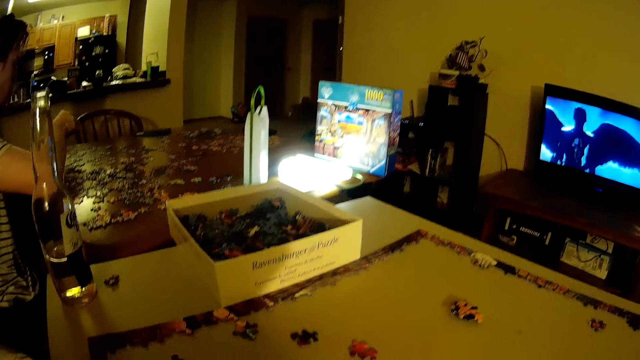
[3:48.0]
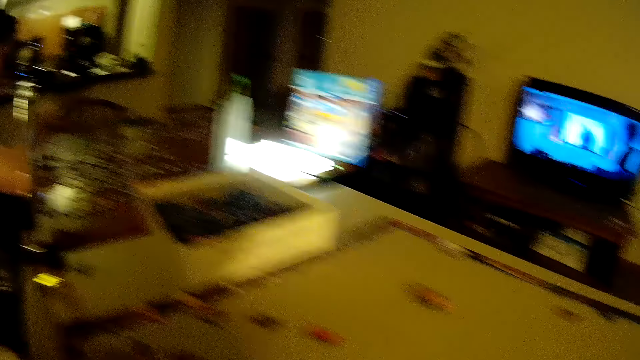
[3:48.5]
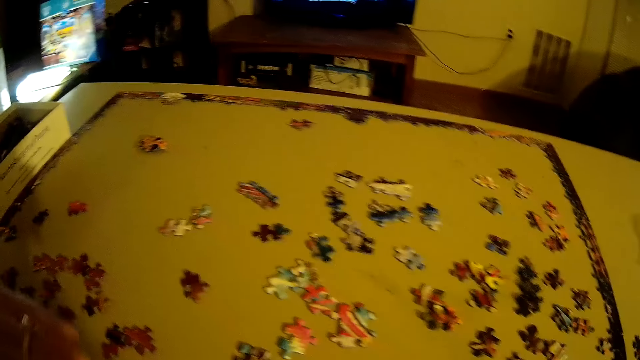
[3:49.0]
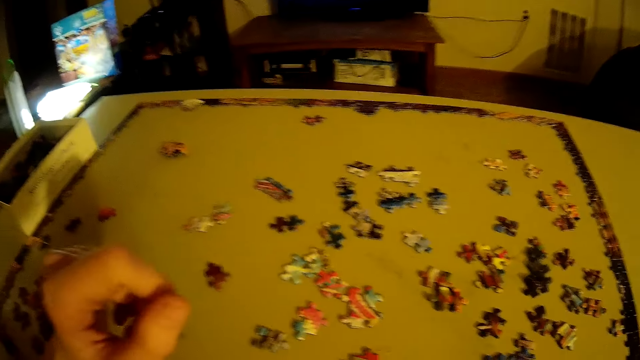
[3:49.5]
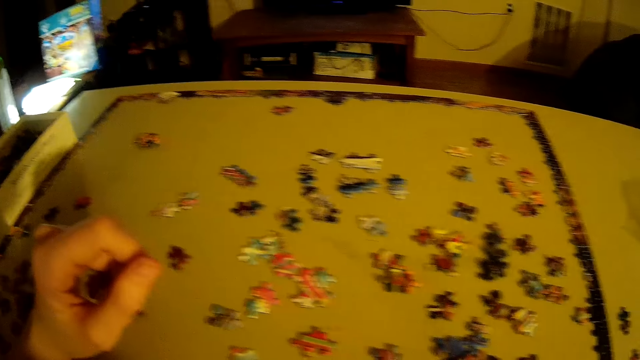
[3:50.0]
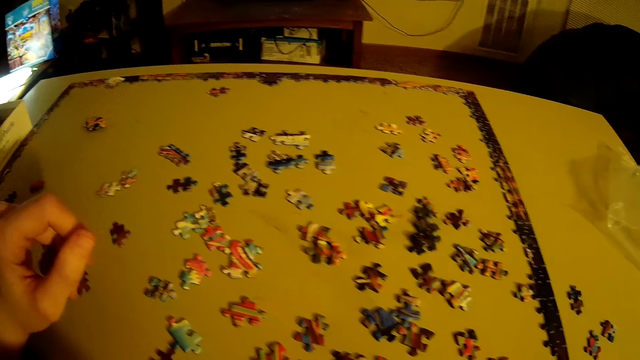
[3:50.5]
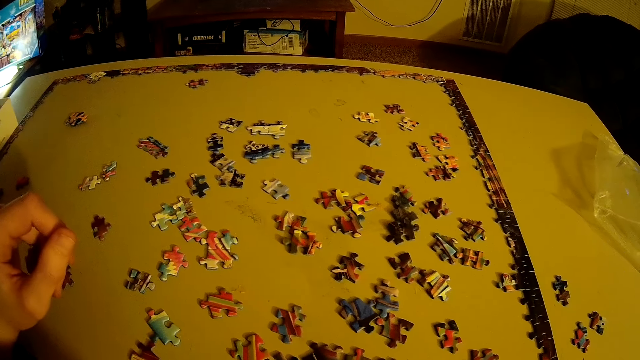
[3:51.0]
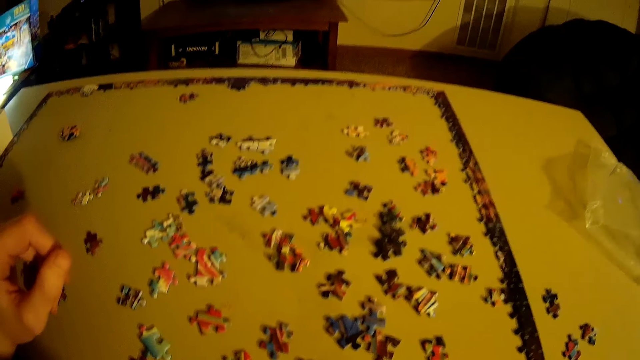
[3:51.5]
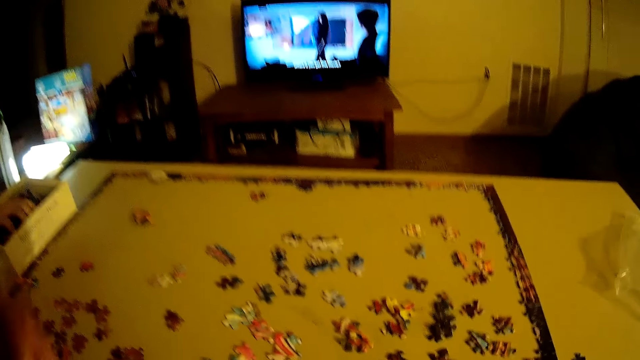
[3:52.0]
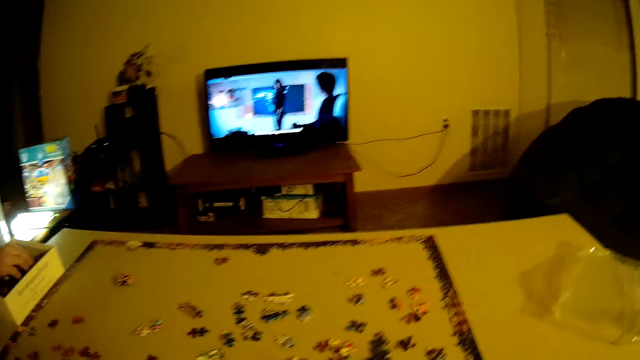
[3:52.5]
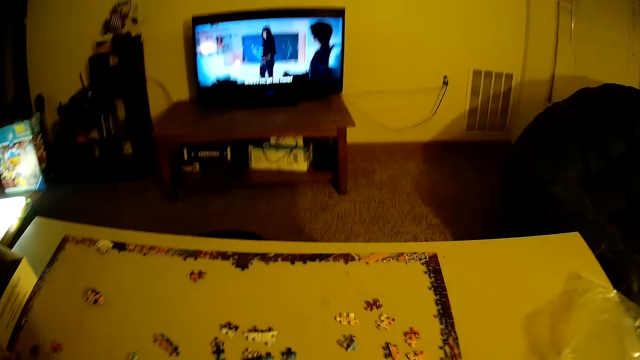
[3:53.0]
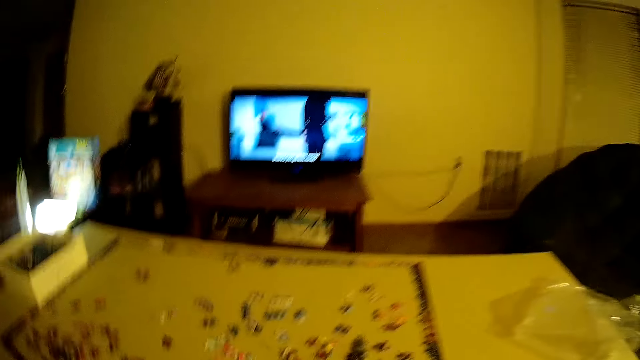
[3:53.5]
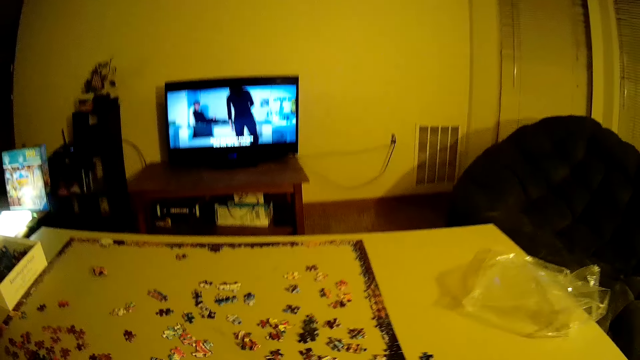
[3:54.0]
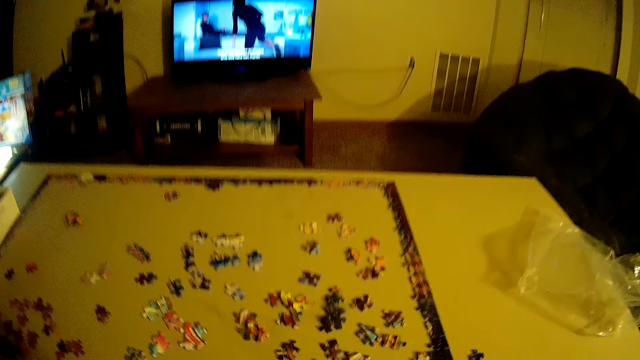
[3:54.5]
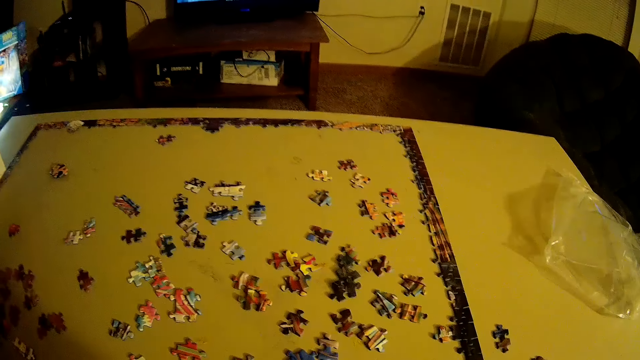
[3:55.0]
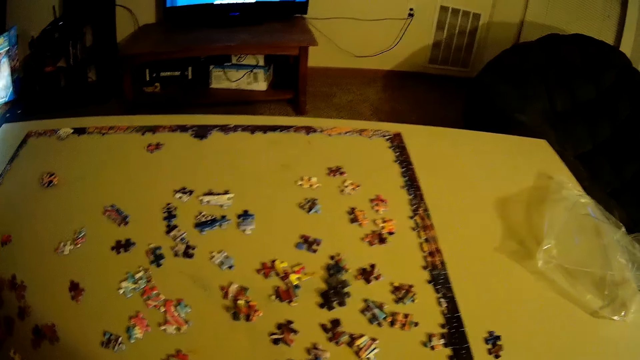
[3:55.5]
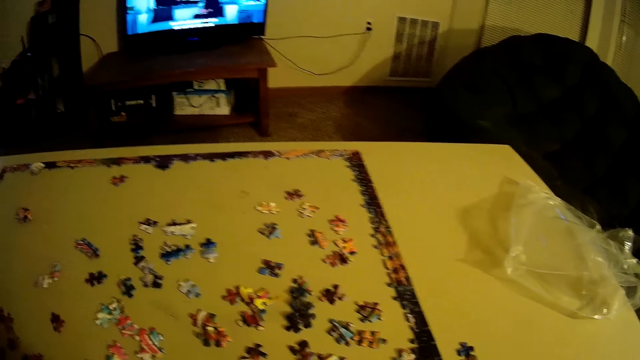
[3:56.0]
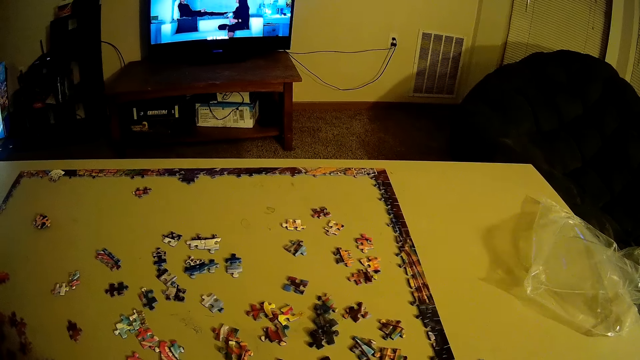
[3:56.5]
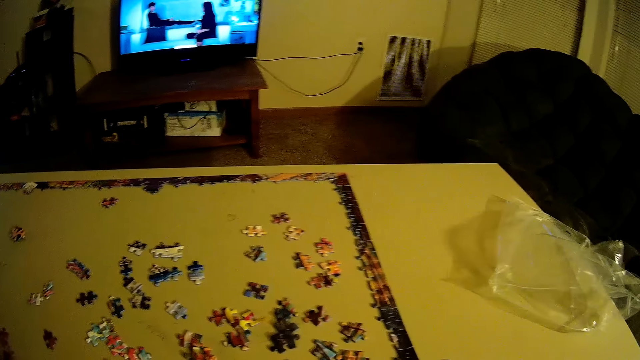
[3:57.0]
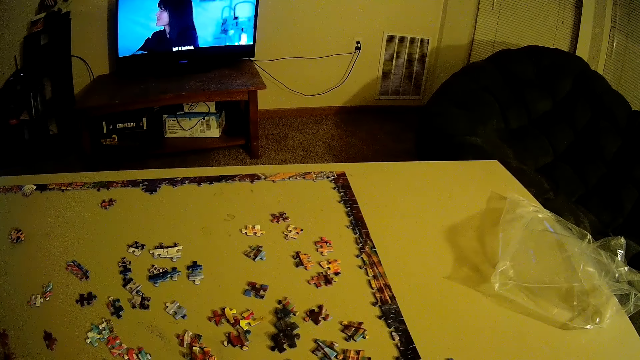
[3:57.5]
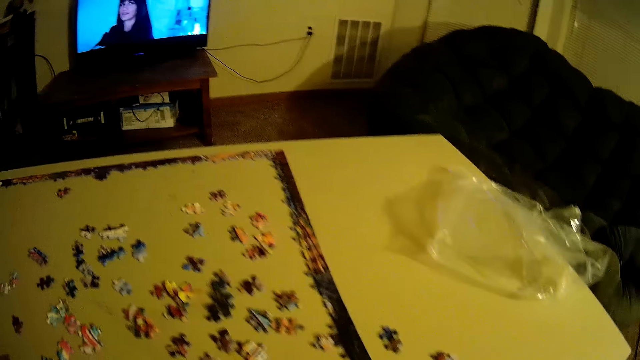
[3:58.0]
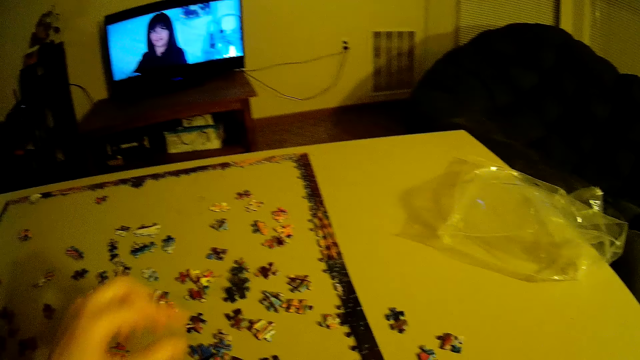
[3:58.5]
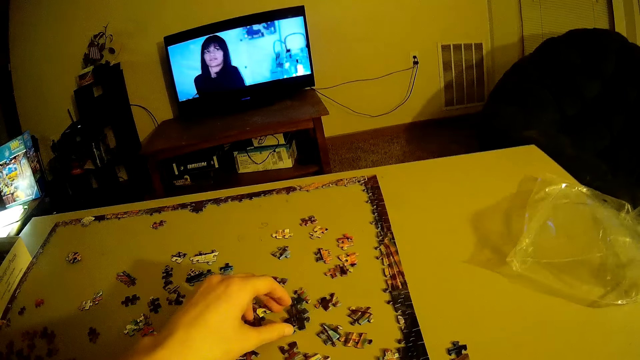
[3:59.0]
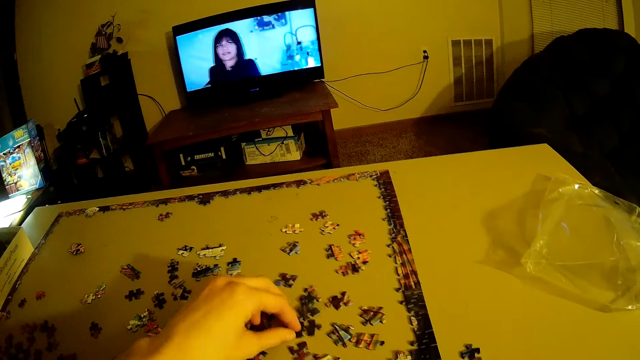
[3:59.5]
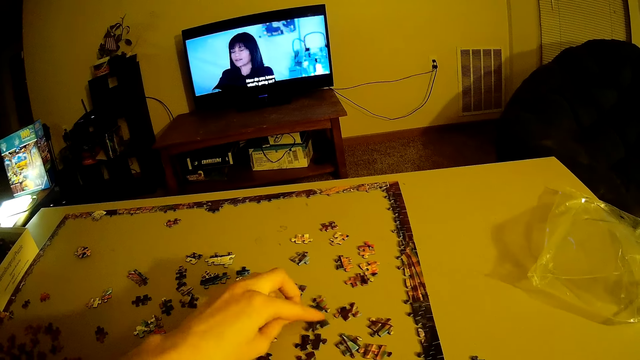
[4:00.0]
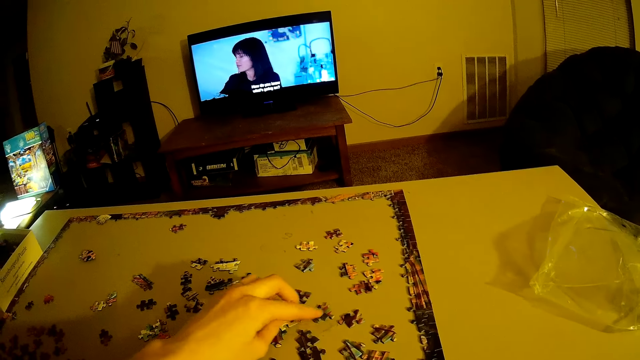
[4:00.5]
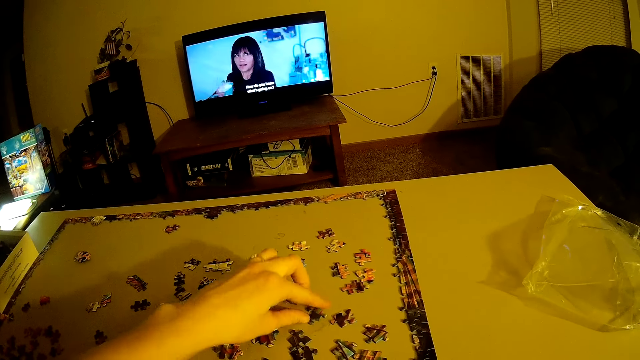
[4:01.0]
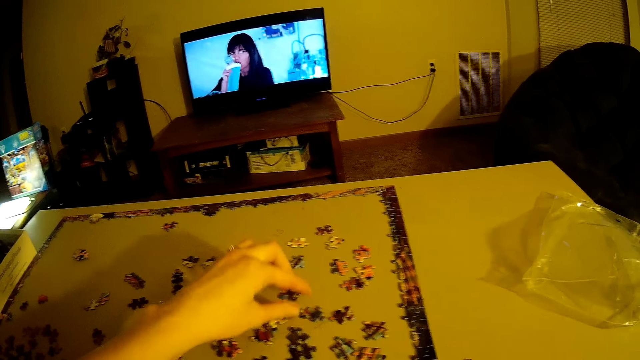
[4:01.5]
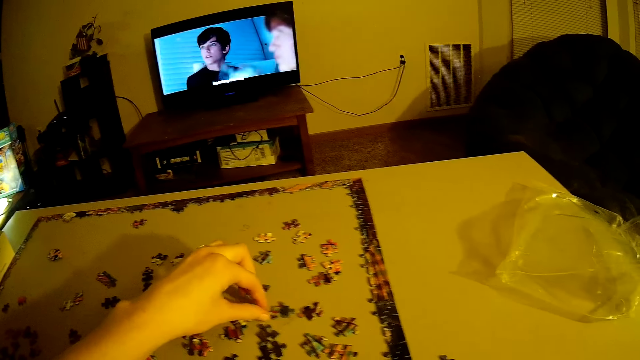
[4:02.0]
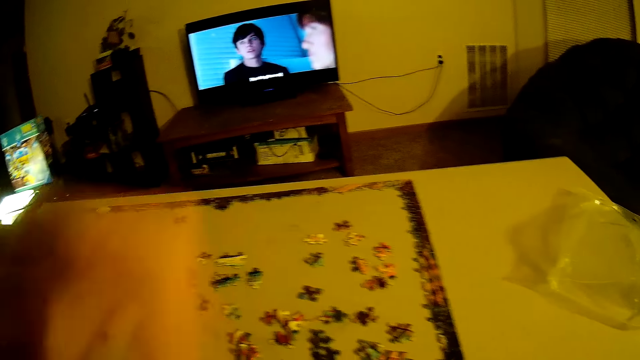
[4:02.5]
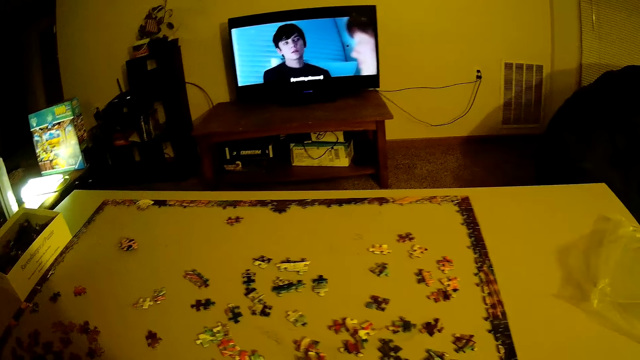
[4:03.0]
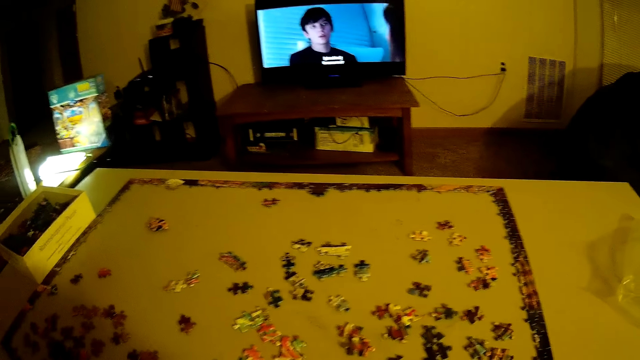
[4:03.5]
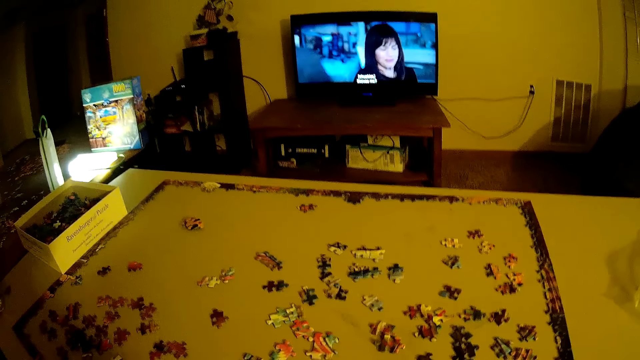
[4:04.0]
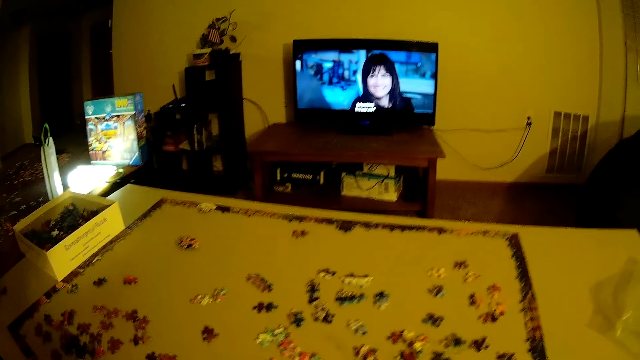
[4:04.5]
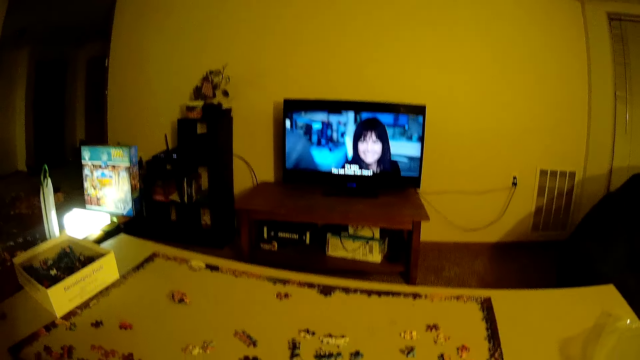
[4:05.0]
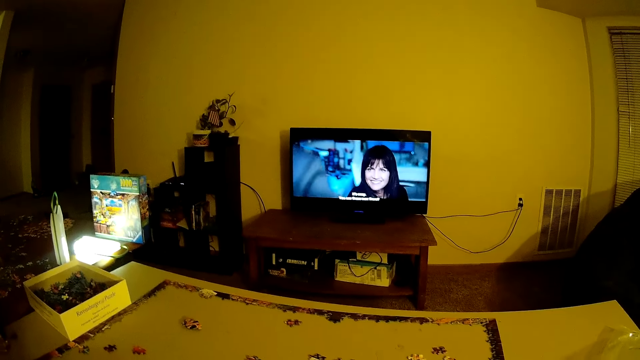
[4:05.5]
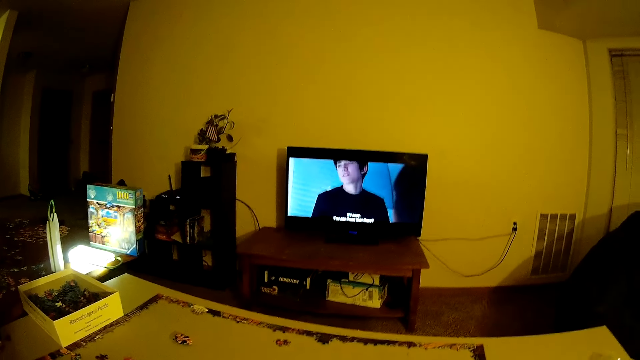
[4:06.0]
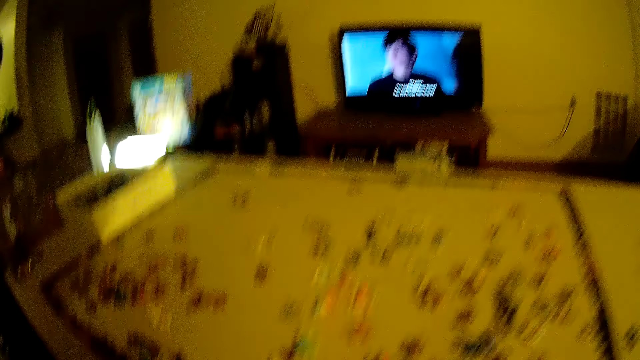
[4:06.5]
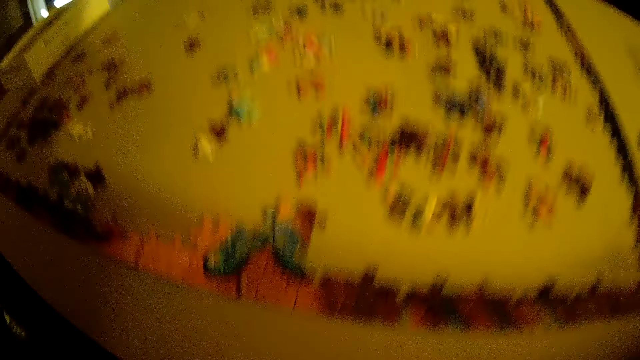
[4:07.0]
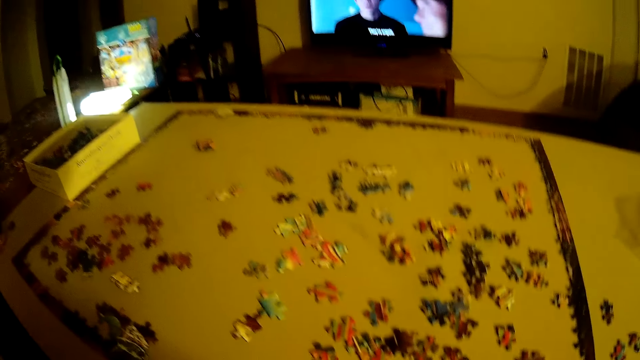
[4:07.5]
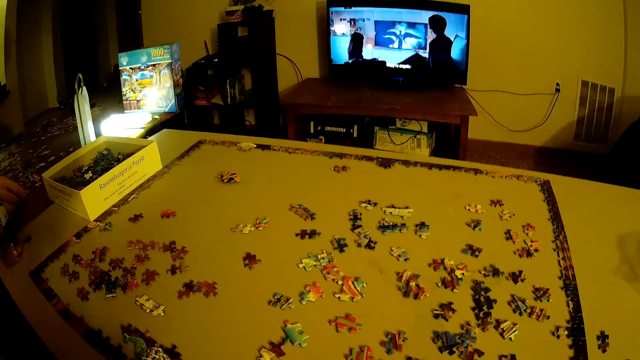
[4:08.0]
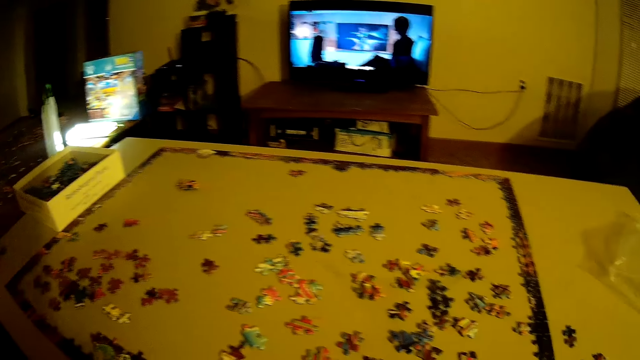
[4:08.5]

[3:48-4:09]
The camera wearer touches a puzzle piece or bead. They turn the beads.
